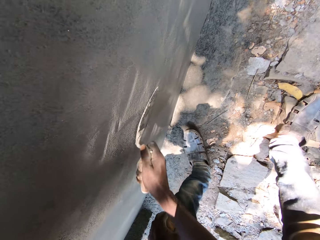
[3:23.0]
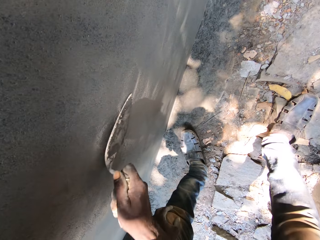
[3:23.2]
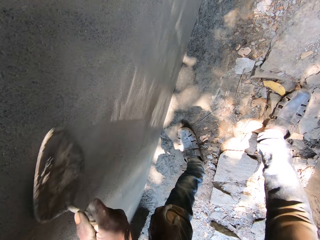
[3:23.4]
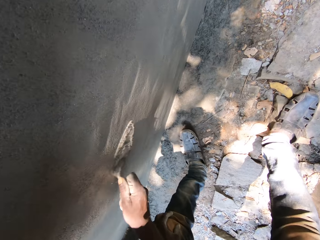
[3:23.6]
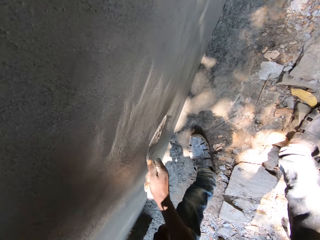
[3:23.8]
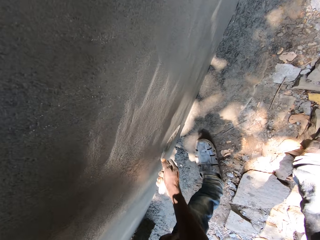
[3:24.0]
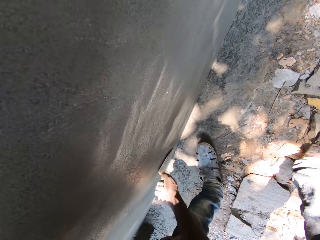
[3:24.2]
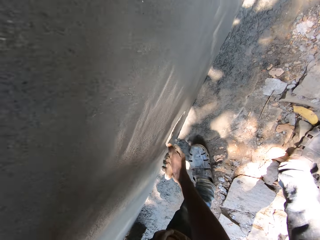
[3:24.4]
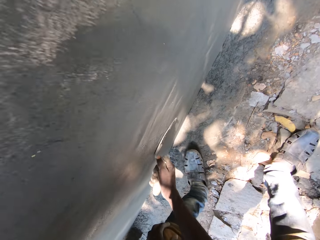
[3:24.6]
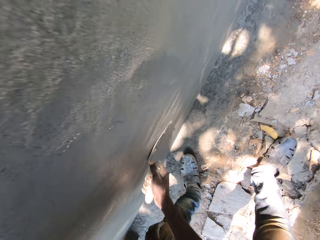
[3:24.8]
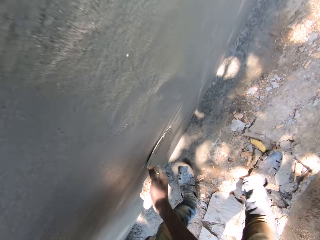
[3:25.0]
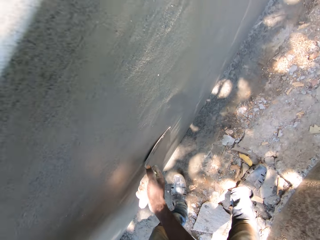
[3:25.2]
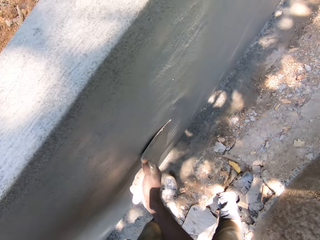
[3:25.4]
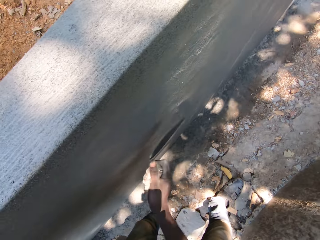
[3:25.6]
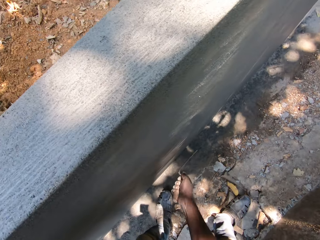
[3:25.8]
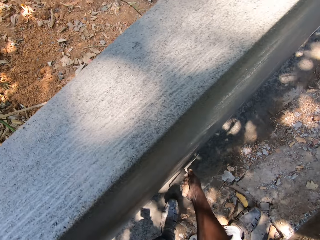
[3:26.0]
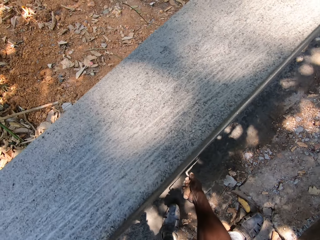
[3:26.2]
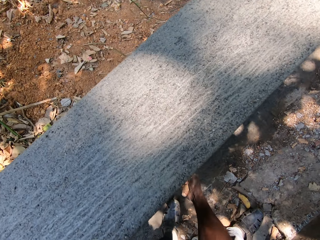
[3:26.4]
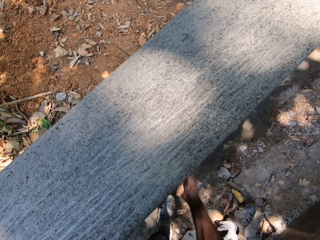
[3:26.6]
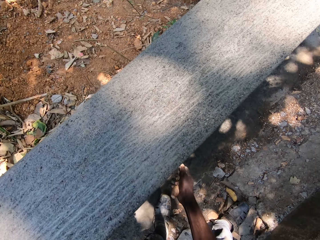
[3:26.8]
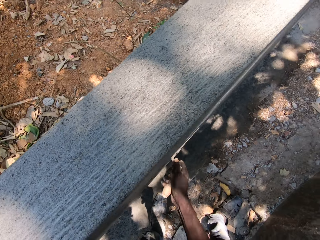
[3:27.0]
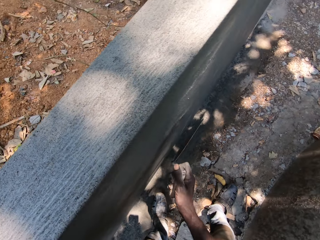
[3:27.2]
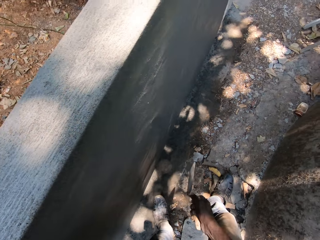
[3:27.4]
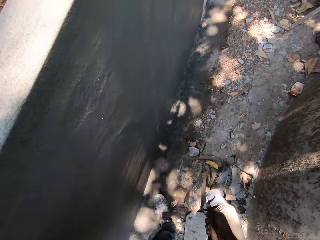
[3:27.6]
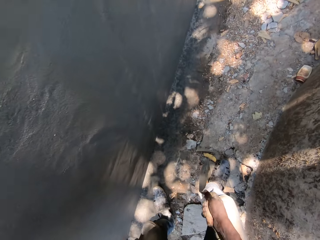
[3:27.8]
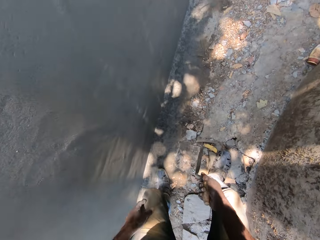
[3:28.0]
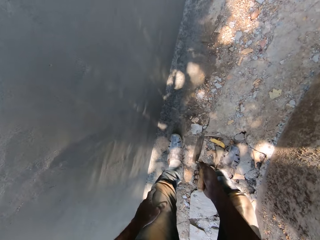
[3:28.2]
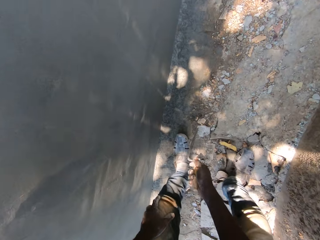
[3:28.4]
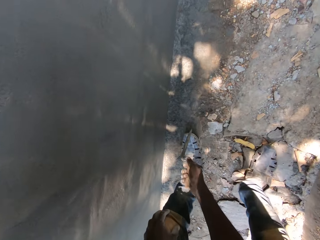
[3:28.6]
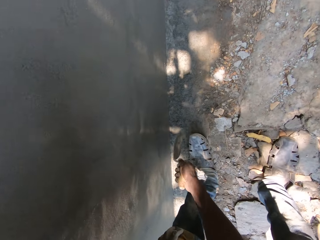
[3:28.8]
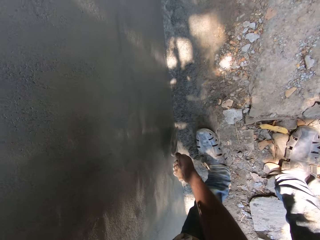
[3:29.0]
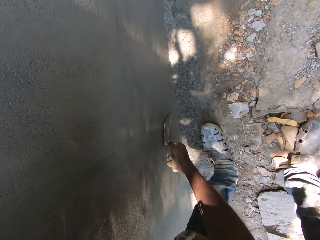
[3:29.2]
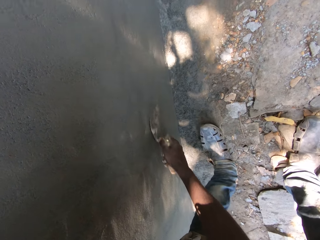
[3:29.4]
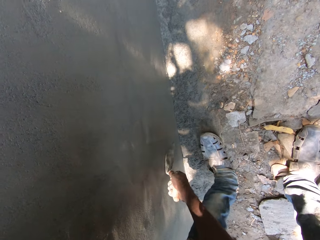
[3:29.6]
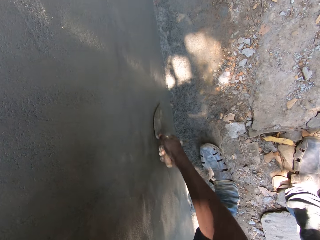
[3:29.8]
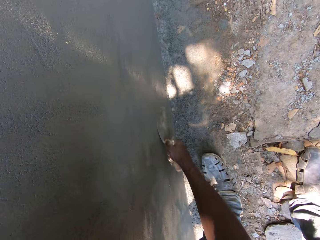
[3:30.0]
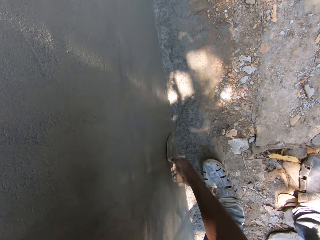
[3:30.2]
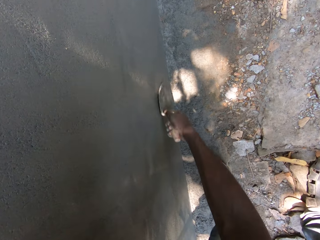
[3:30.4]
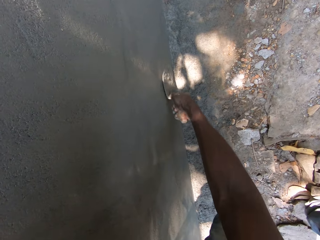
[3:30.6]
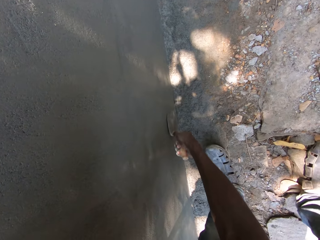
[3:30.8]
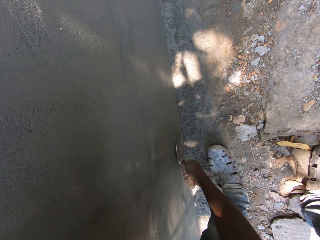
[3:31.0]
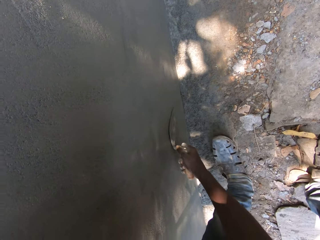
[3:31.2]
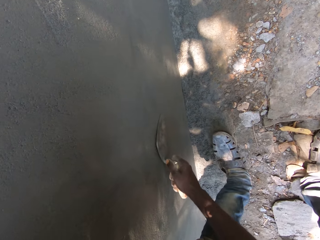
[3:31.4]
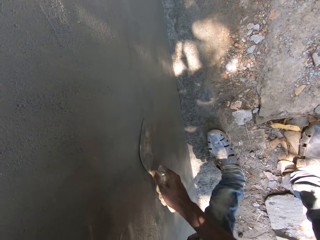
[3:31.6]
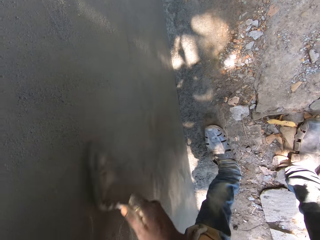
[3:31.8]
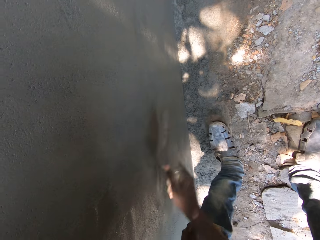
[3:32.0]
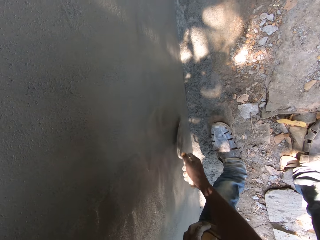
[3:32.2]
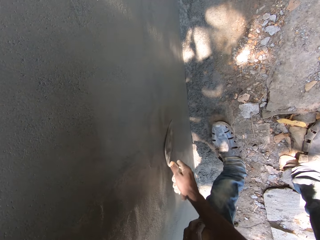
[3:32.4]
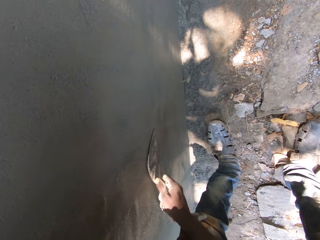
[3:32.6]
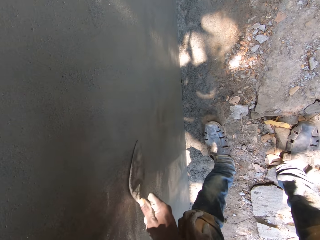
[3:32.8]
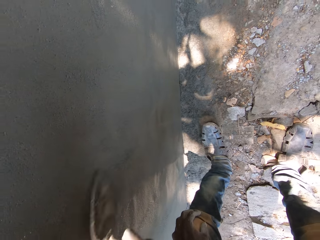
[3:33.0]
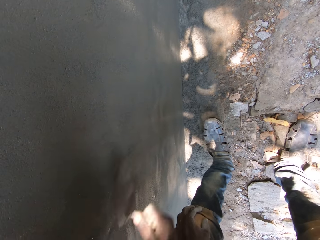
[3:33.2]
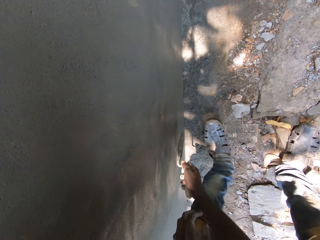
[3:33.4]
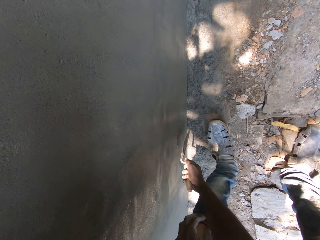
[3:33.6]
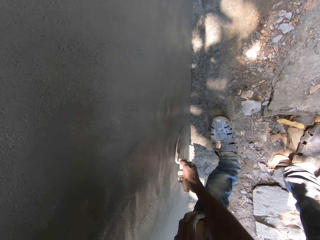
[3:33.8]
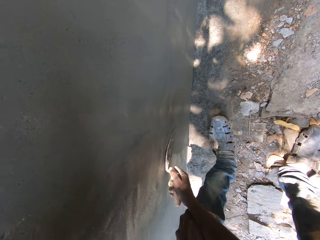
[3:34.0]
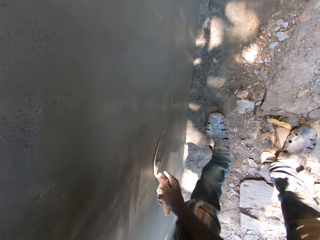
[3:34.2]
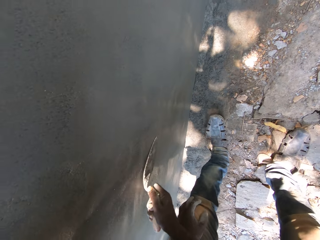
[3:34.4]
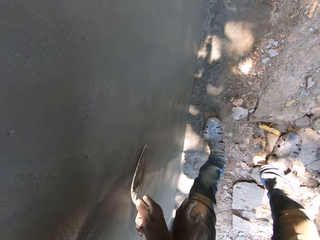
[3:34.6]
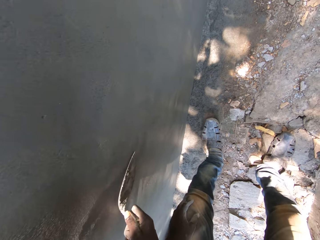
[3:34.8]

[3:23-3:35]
The camera wearer walks around. They smoothen a cement block.

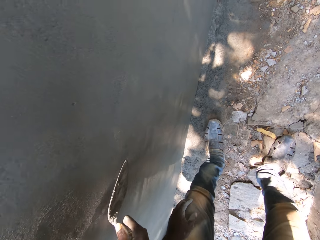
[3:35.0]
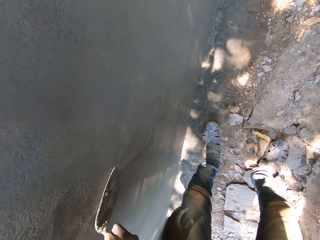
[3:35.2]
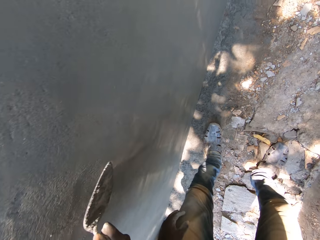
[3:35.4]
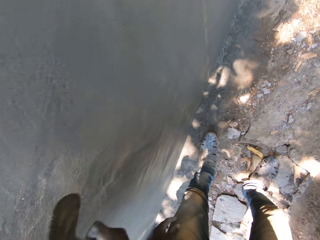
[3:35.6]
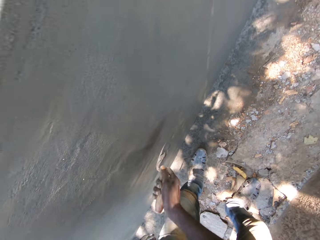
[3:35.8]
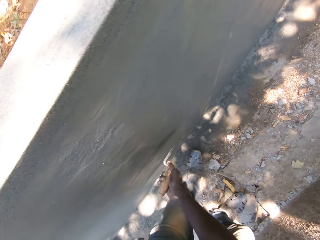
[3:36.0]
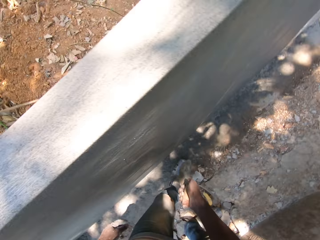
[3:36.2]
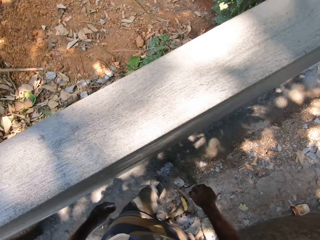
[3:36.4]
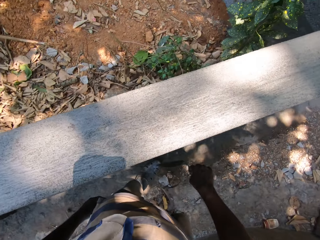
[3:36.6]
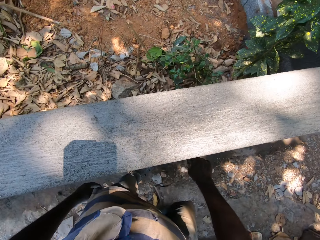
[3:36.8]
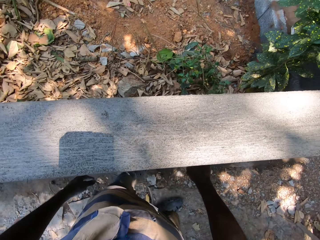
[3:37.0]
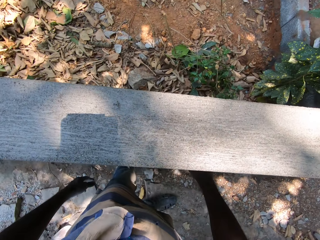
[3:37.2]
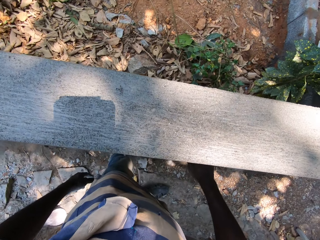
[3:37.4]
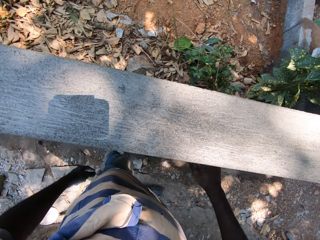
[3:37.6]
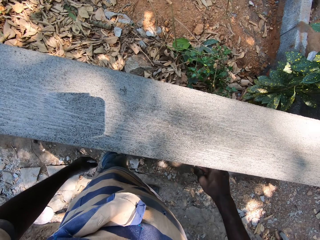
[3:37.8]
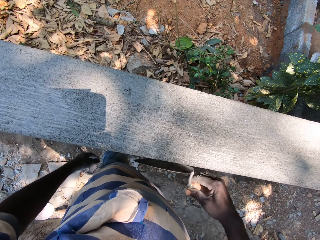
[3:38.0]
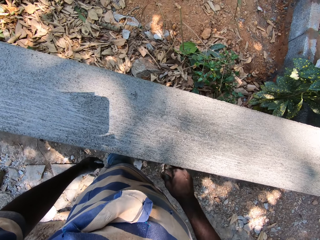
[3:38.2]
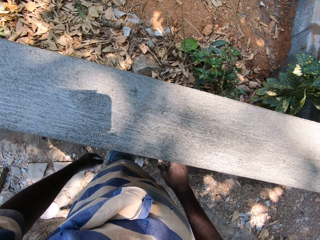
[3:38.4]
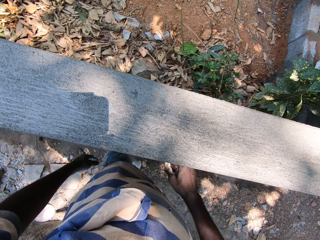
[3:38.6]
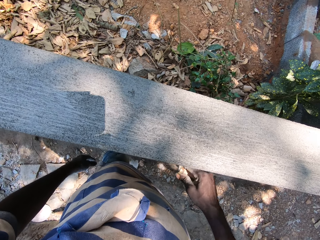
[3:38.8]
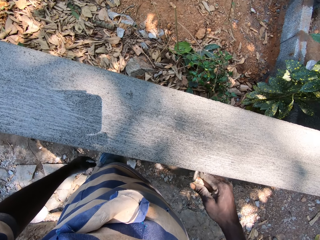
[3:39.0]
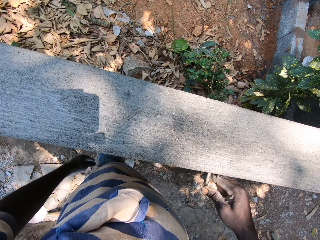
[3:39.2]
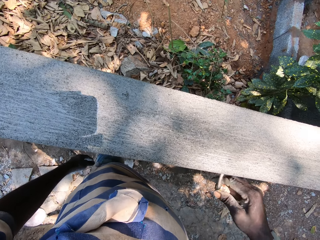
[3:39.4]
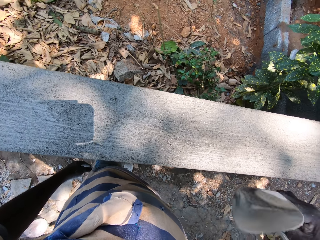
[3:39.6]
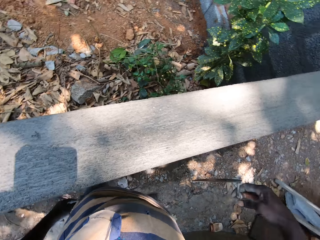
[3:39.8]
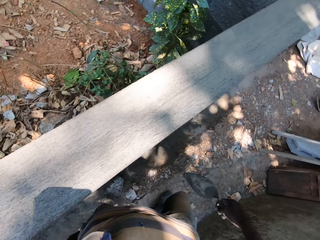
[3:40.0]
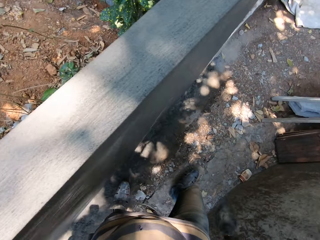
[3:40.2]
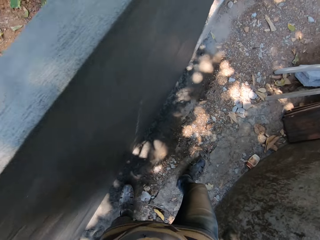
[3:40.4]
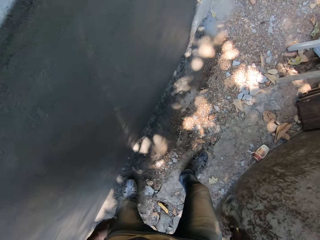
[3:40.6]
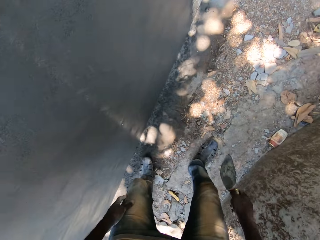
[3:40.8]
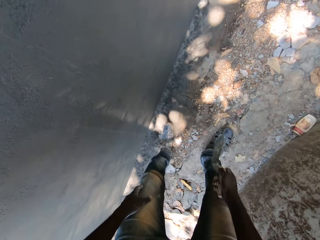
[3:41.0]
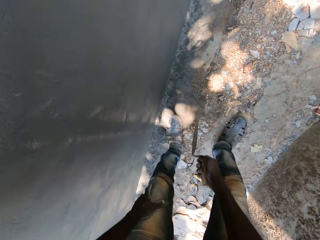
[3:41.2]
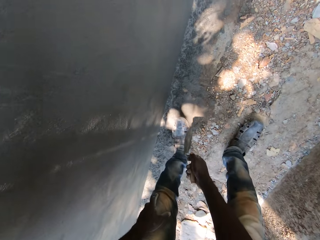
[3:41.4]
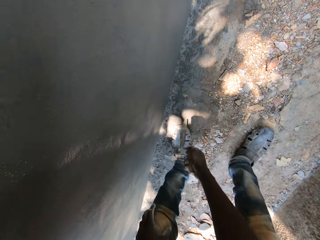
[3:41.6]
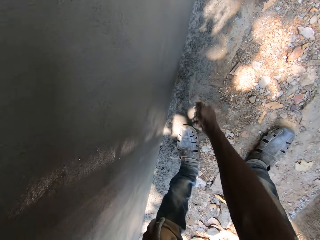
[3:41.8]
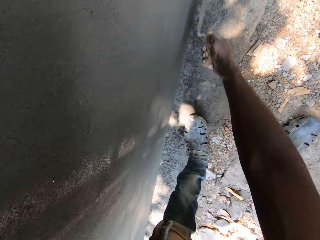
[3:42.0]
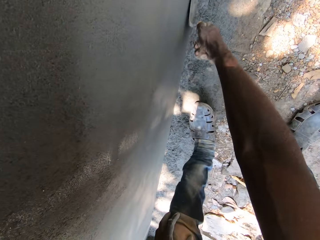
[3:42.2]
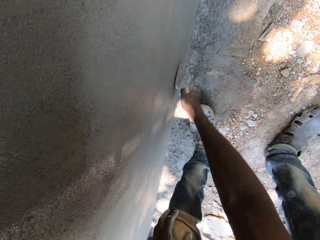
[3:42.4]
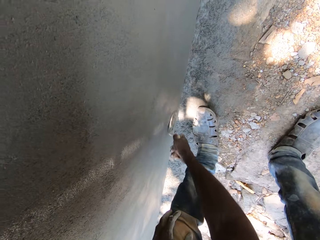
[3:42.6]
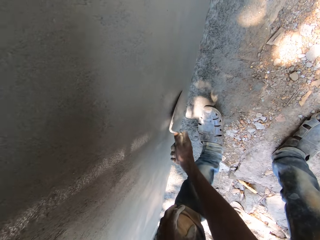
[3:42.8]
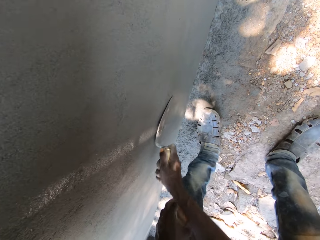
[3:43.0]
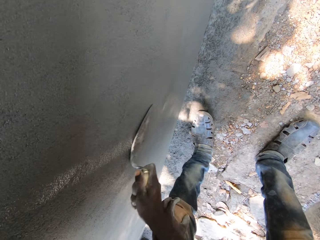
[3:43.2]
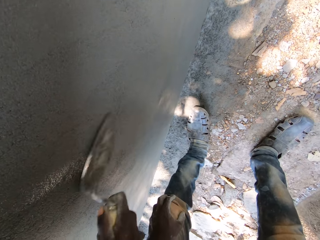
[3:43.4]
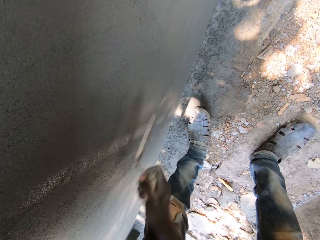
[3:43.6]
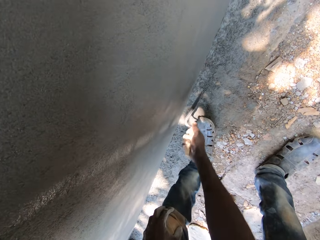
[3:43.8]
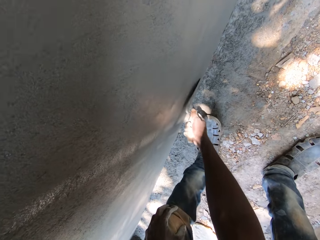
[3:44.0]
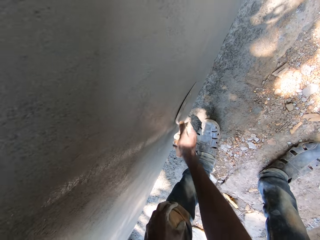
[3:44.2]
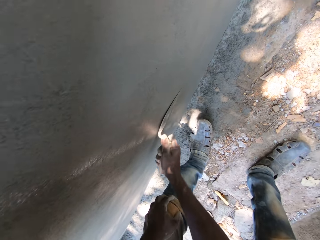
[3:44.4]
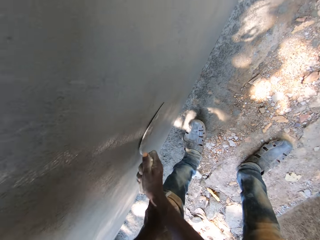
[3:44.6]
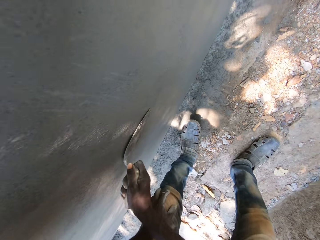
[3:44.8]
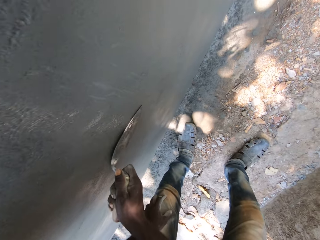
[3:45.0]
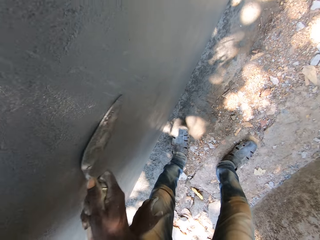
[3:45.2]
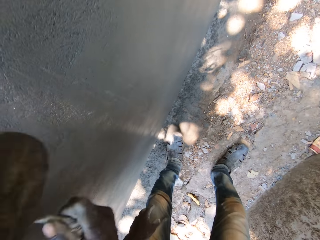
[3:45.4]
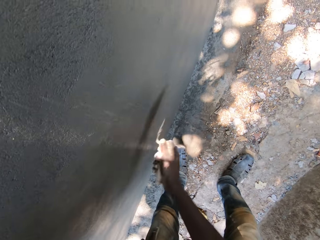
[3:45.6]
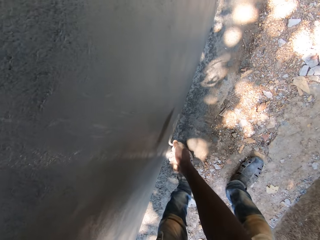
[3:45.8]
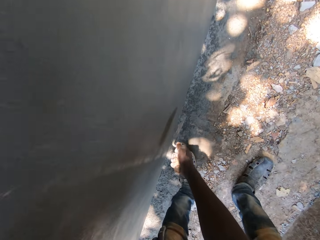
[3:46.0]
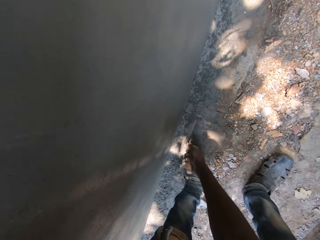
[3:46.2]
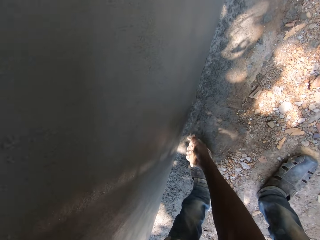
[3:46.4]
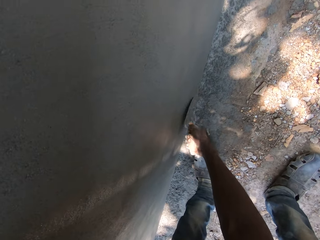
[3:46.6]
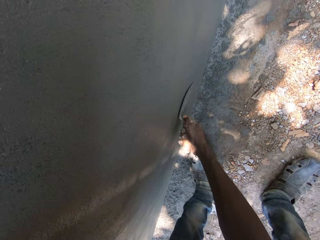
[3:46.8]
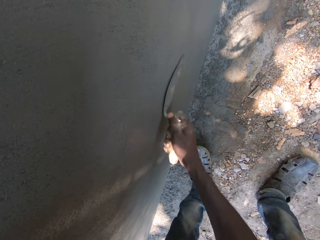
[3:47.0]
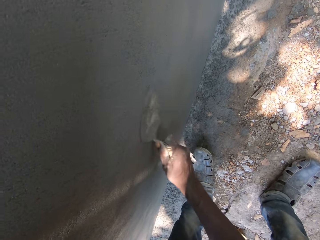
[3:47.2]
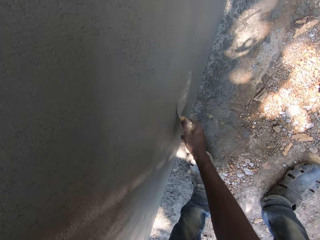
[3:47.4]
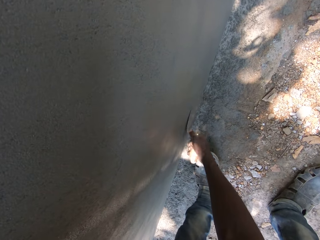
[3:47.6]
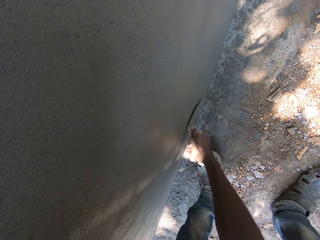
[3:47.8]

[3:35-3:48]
The camera wearer walks around. They smoothen a cement block.
